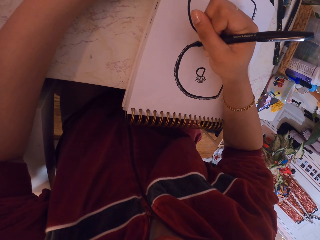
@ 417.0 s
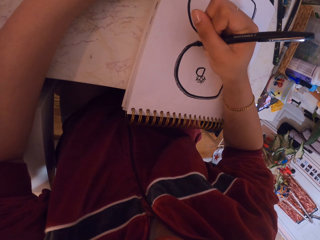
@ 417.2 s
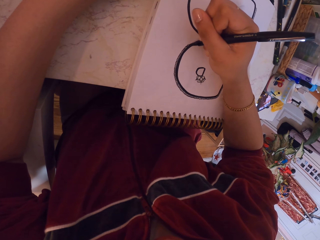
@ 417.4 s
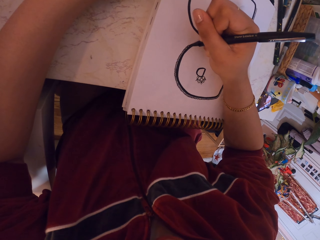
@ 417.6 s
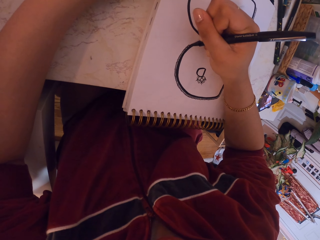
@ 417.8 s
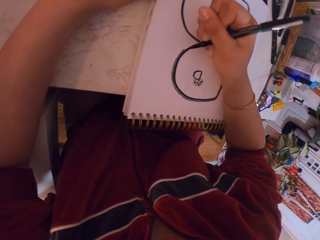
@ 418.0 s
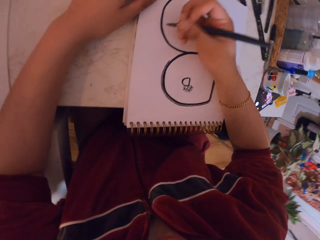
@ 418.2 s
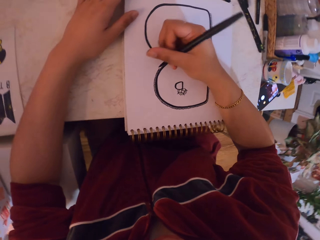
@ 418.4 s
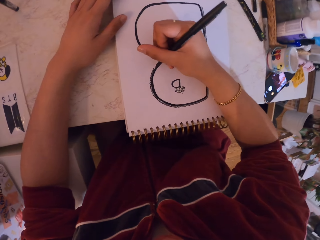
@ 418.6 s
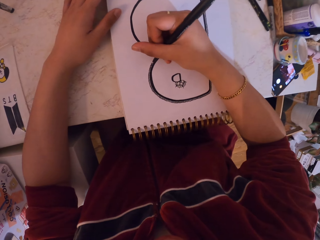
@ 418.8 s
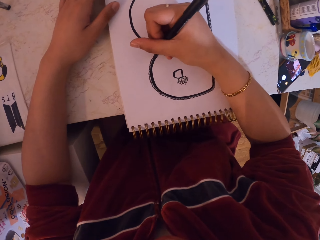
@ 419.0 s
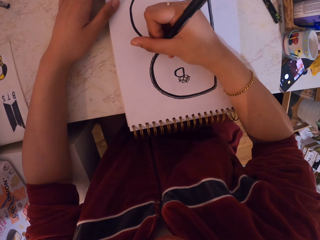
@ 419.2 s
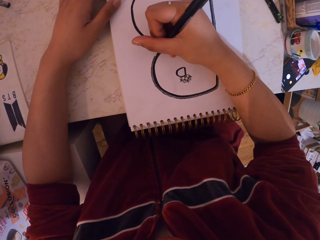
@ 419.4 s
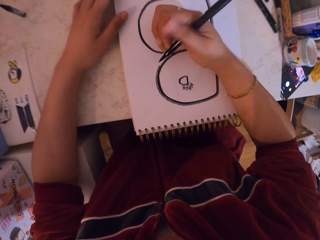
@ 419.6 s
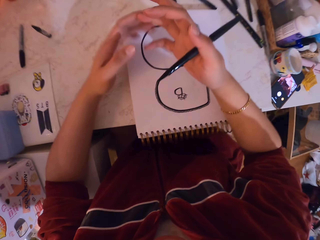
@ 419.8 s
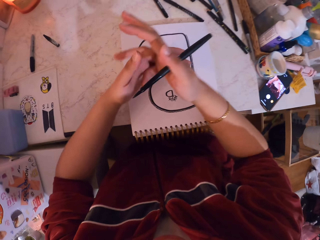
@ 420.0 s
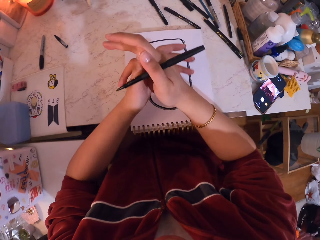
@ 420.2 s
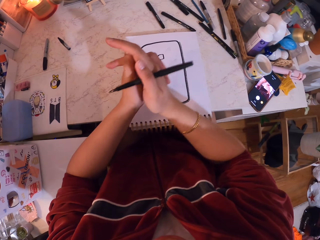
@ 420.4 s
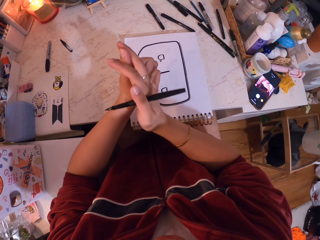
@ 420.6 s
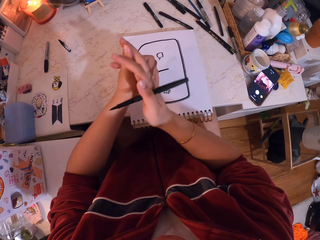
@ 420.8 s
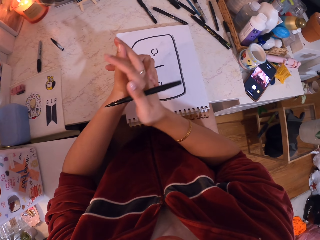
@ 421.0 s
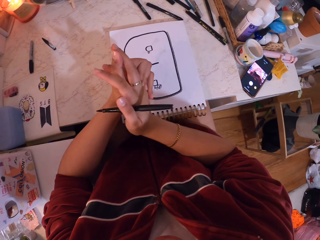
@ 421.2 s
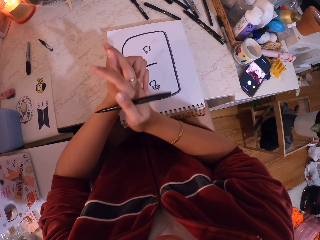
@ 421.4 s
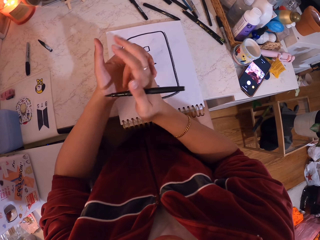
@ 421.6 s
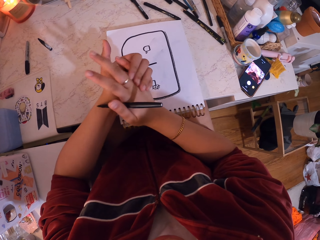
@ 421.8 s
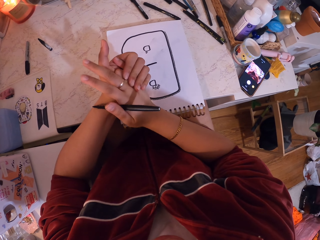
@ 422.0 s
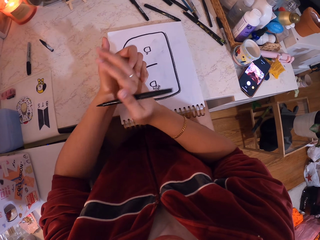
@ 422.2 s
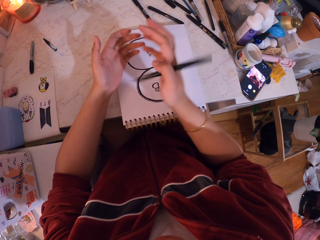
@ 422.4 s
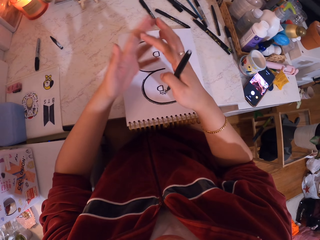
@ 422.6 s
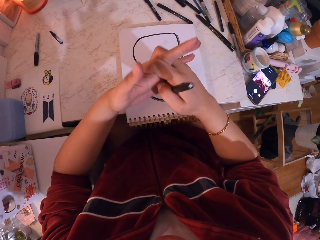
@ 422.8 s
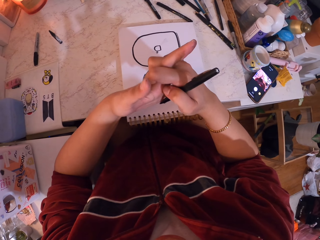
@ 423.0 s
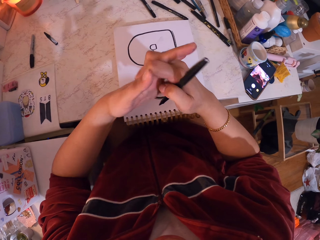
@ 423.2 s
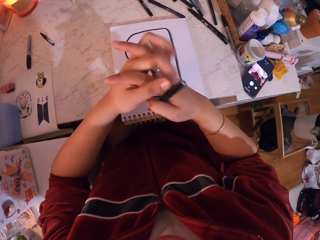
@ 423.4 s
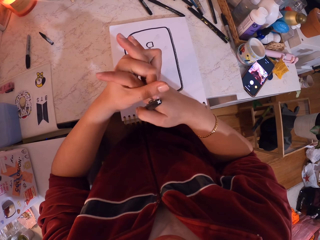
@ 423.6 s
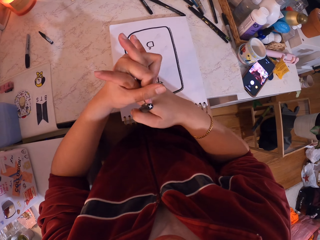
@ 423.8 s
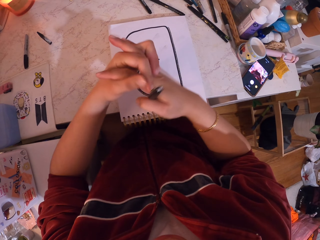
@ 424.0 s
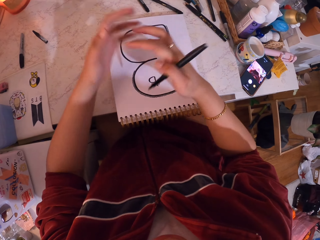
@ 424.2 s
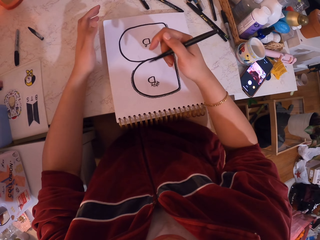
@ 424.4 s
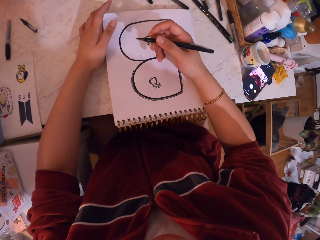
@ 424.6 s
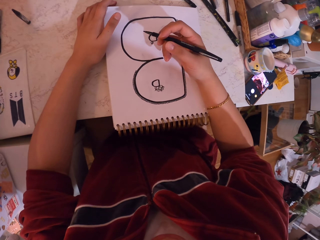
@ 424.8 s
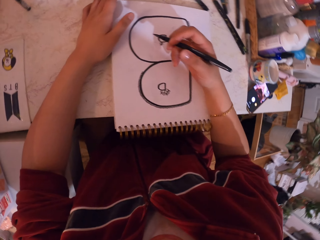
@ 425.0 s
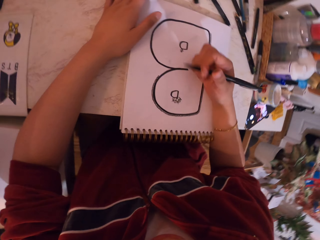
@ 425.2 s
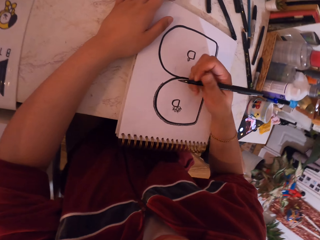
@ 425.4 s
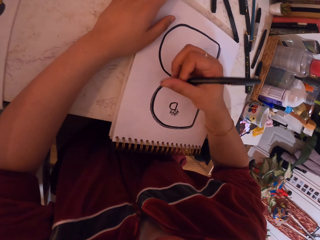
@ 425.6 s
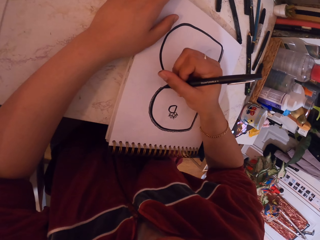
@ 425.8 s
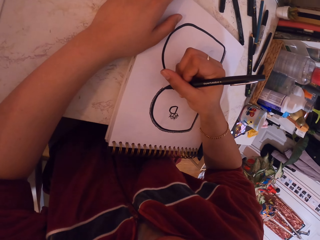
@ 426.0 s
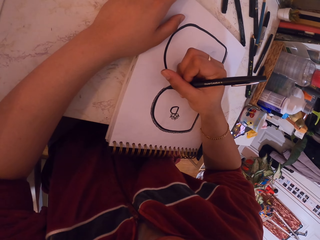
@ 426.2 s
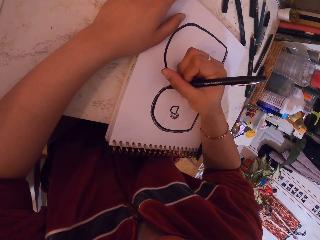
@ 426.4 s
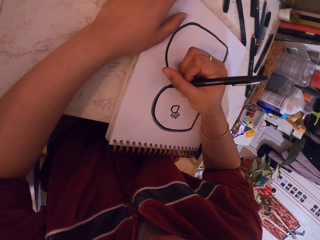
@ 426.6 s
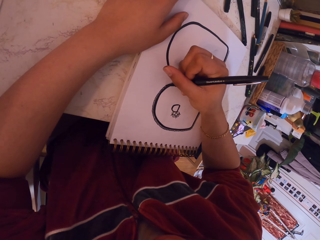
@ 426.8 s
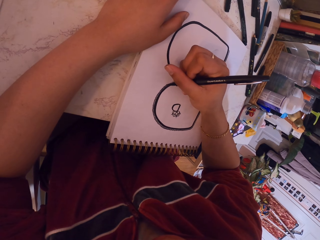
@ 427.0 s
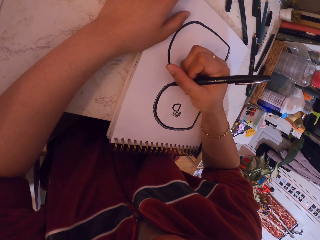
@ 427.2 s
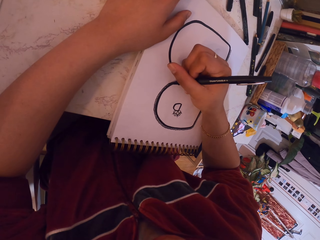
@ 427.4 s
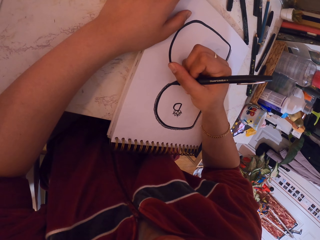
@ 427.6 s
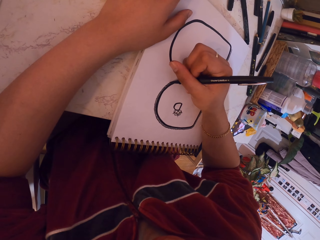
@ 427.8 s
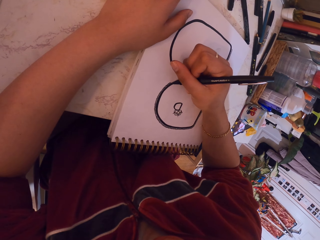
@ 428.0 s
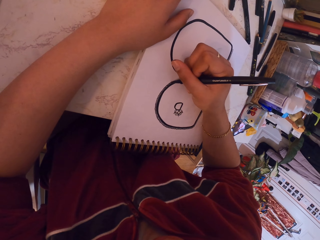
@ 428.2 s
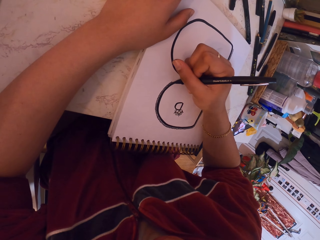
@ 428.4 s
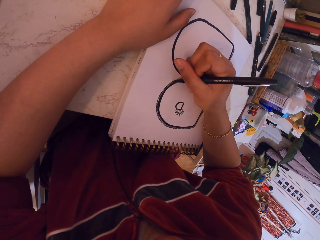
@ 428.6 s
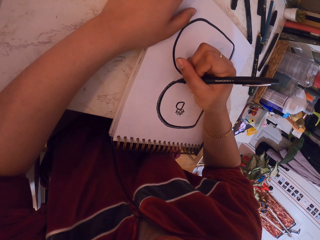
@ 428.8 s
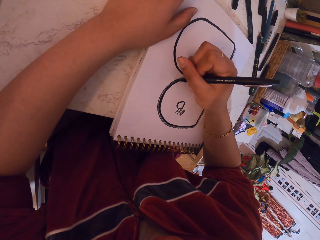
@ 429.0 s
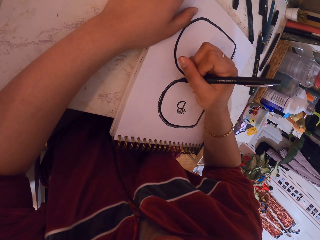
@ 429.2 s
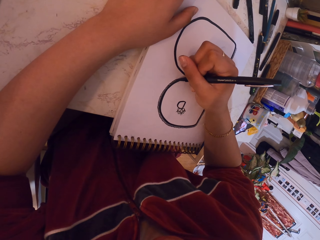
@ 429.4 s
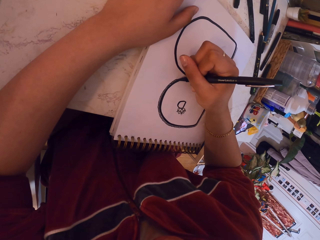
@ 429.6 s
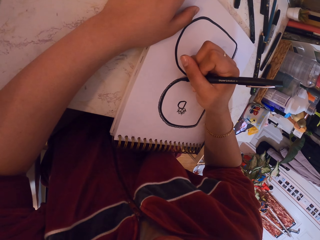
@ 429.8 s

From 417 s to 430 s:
The camera wearer touches the fingers. She cracks her knuckles. She puts the hand on the table. She draws with the pen.

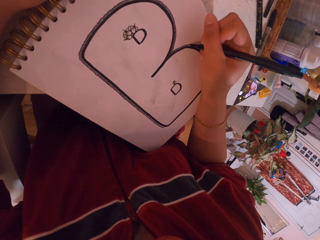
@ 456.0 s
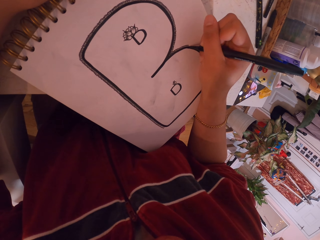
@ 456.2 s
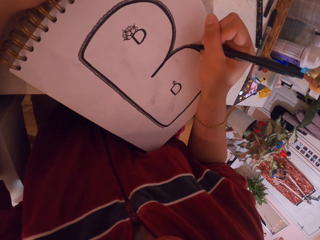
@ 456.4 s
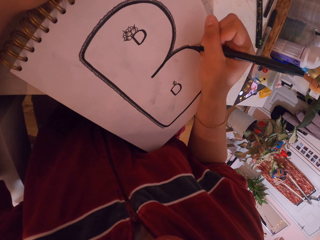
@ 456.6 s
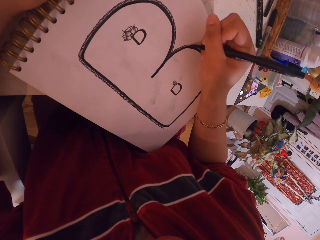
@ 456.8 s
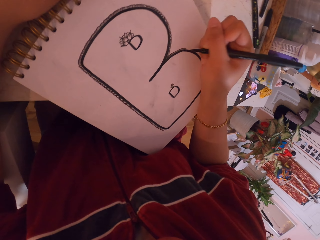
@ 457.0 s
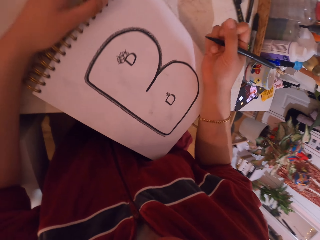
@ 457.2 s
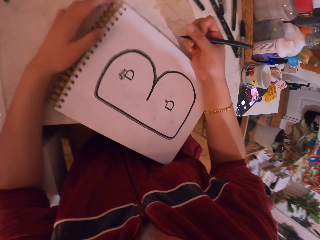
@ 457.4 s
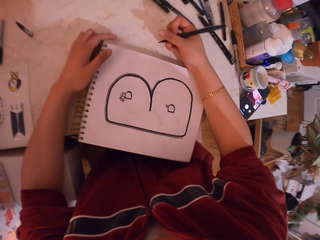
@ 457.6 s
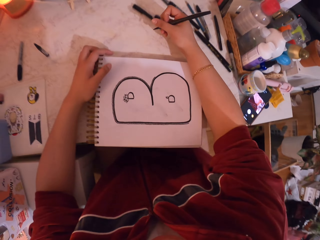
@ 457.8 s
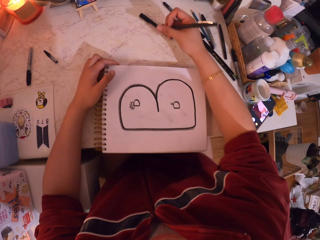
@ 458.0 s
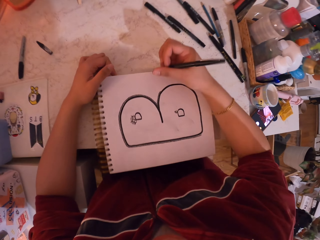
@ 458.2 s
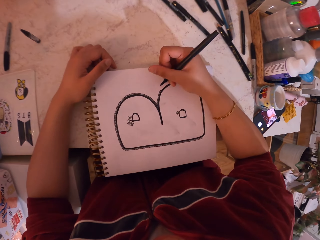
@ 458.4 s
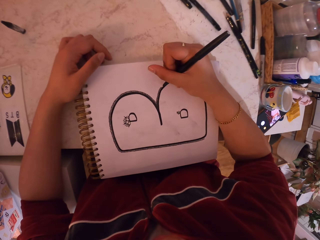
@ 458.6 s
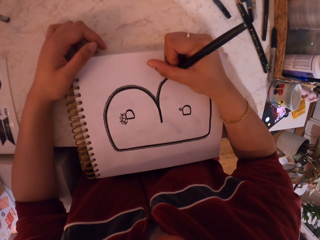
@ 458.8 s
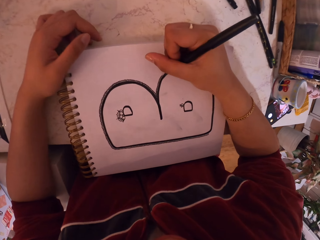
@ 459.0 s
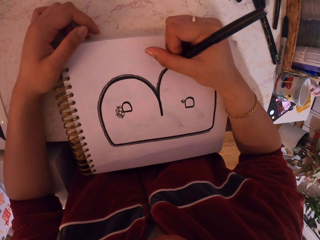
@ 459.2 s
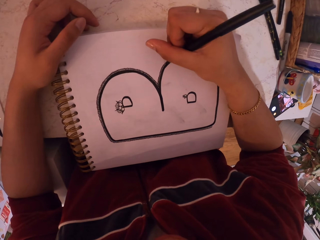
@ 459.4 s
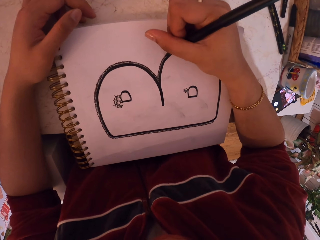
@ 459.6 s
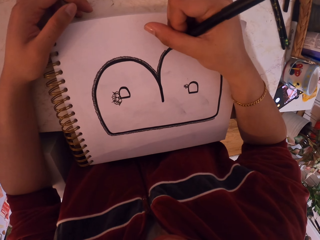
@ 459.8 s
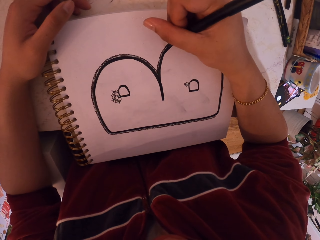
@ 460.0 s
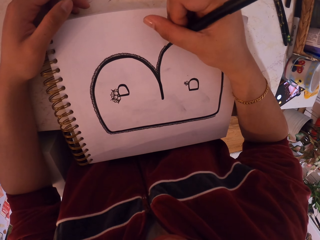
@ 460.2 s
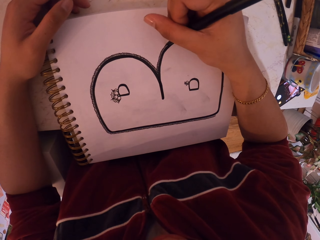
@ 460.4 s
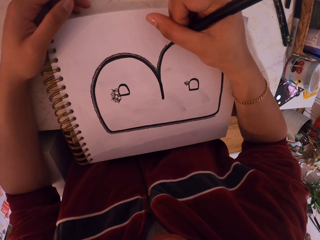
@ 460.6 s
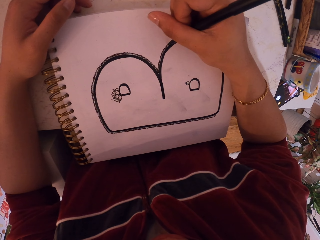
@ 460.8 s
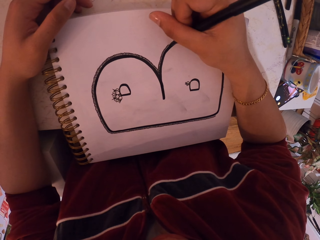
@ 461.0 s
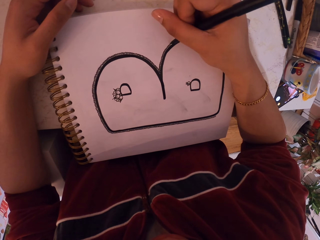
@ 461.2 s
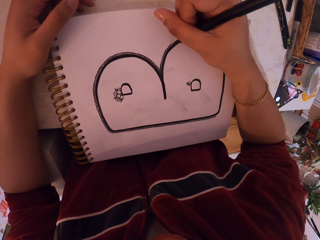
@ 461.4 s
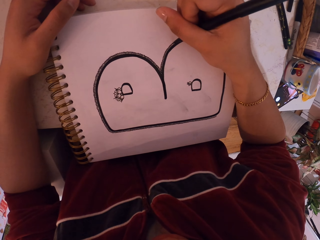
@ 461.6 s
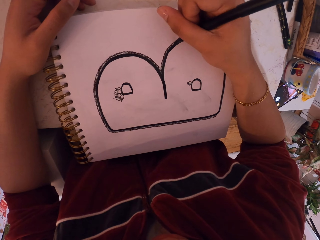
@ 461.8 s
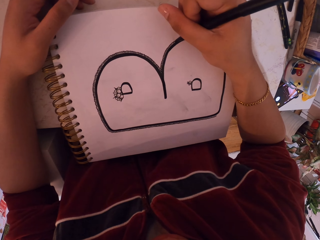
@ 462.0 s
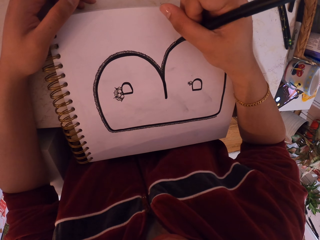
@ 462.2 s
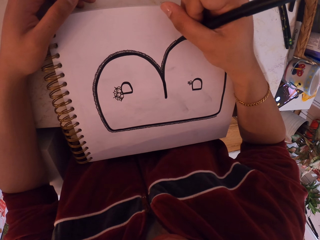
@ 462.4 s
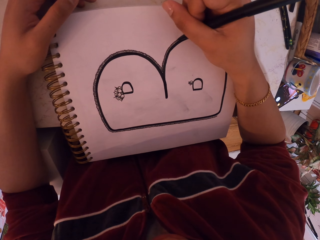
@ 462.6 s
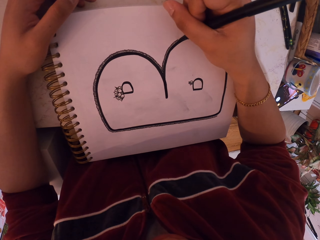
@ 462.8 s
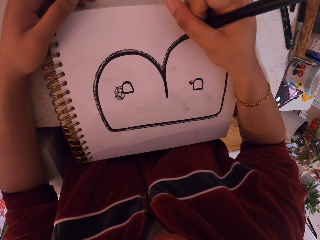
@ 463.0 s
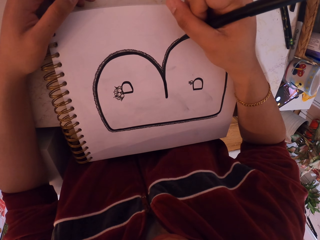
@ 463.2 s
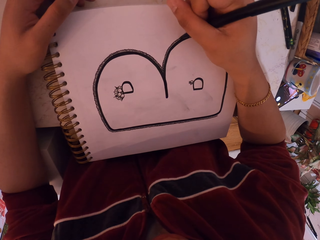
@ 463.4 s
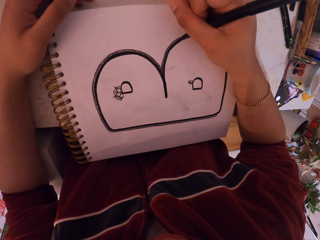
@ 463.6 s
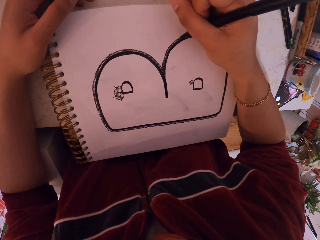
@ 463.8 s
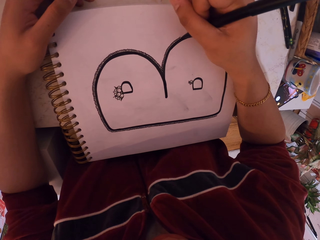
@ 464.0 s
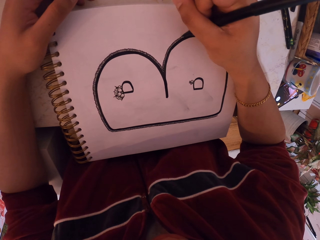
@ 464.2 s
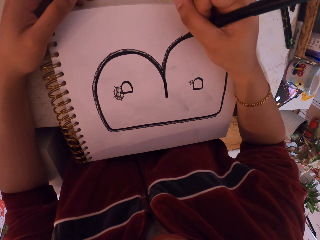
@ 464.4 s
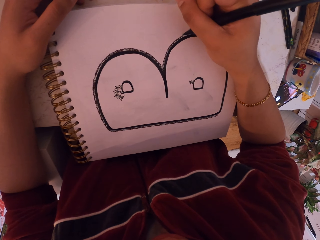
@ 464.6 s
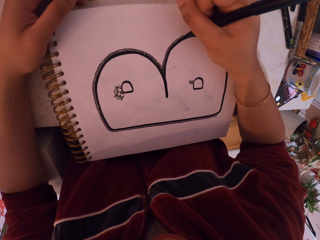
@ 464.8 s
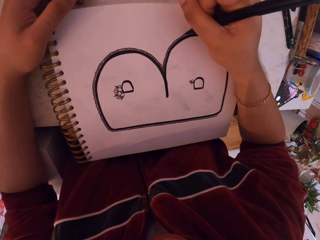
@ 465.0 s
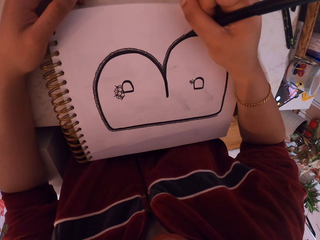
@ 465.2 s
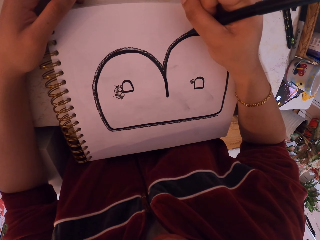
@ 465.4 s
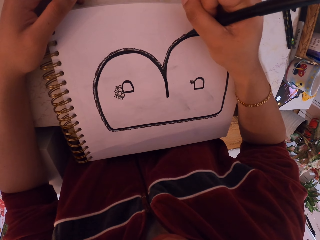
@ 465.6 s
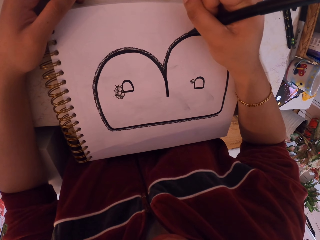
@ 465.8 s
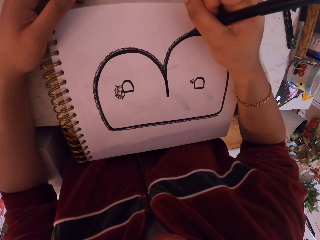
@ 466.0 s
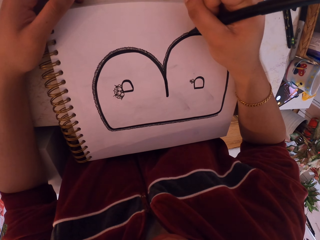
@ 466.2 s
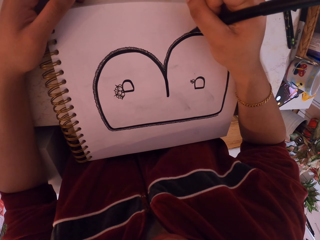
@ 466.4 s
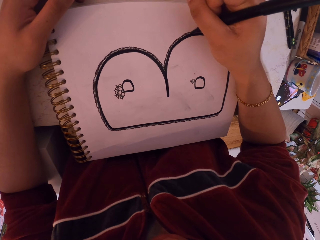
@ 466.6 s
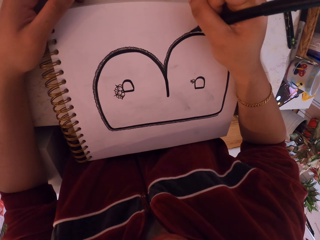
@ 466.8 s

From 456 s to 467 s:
The camera wearer moves the book. They draw with the pen.
